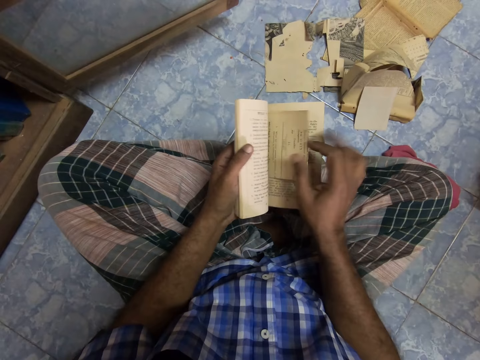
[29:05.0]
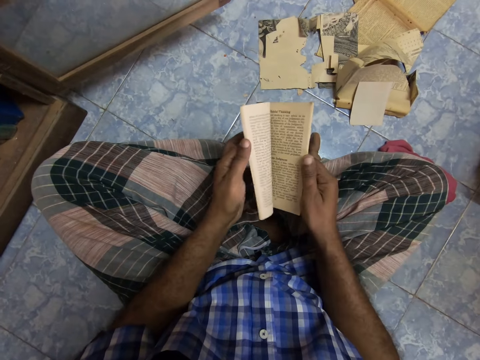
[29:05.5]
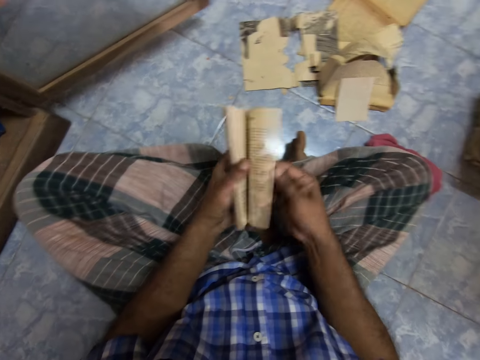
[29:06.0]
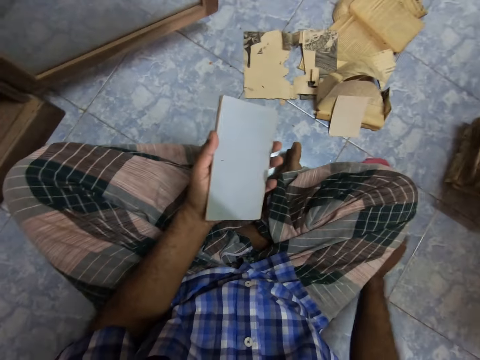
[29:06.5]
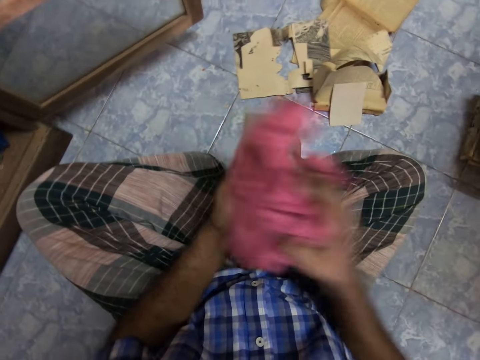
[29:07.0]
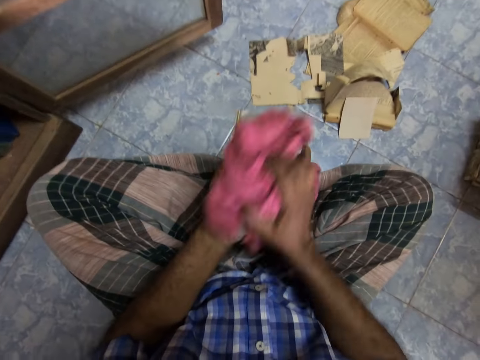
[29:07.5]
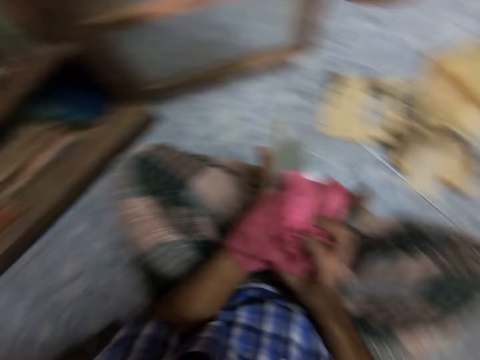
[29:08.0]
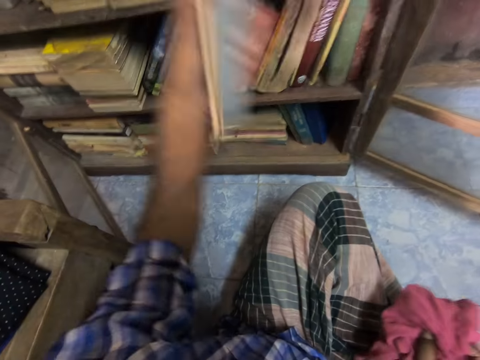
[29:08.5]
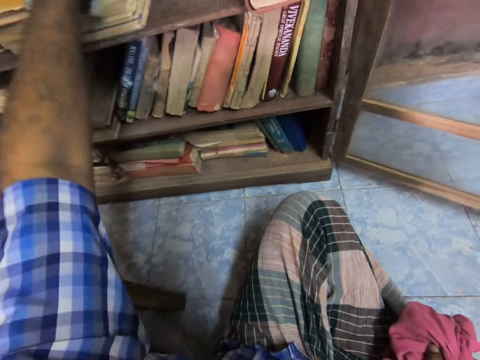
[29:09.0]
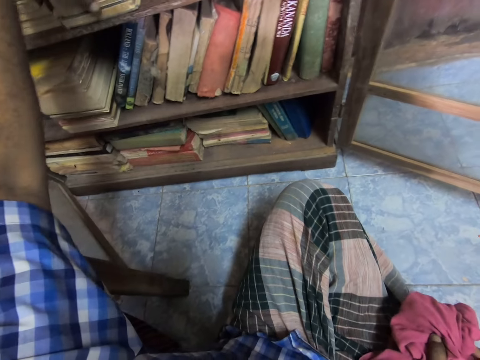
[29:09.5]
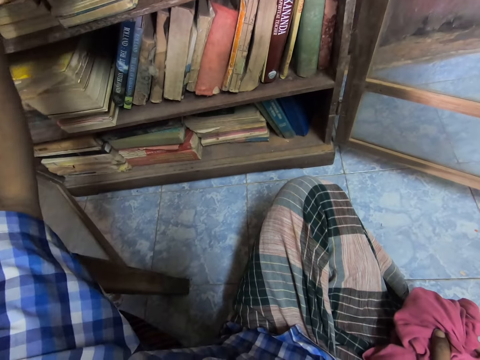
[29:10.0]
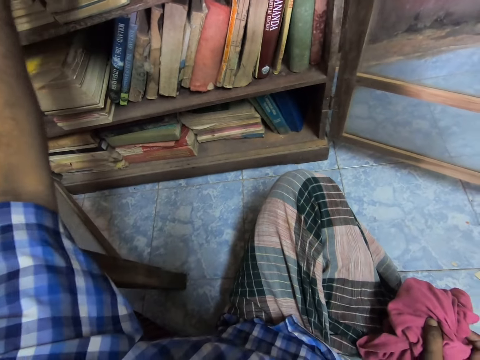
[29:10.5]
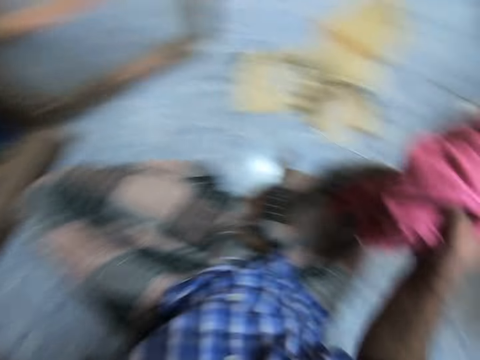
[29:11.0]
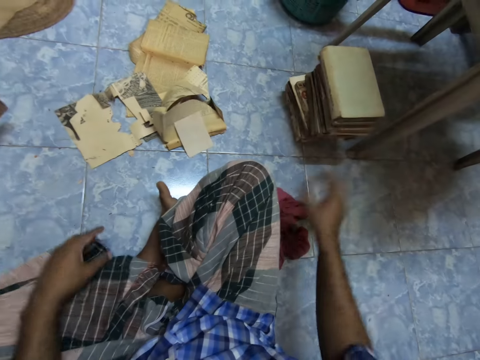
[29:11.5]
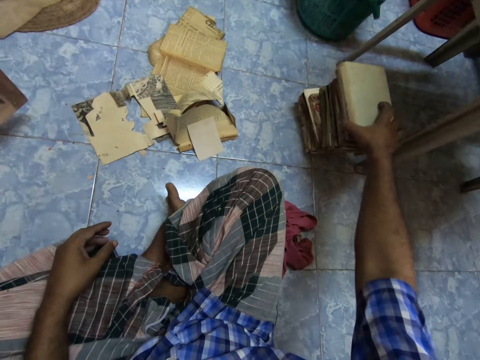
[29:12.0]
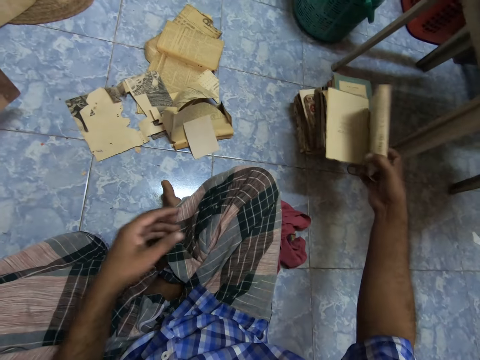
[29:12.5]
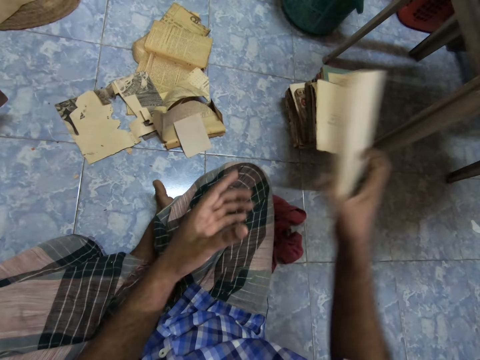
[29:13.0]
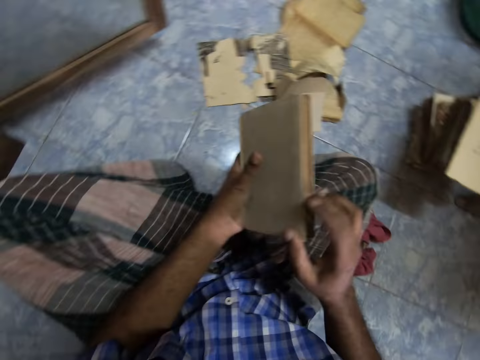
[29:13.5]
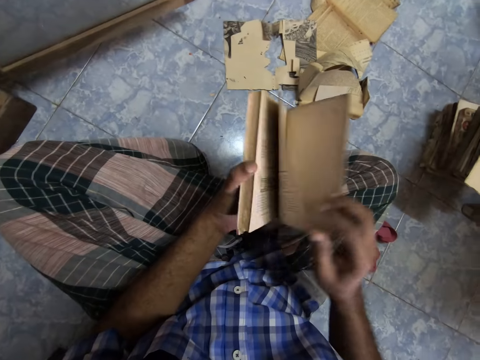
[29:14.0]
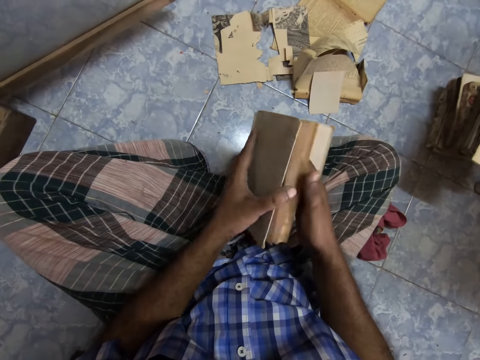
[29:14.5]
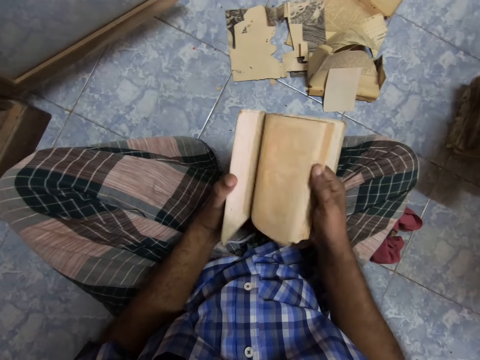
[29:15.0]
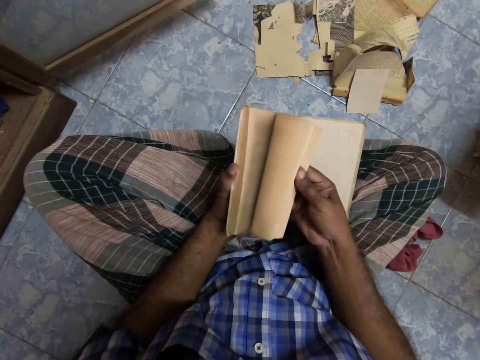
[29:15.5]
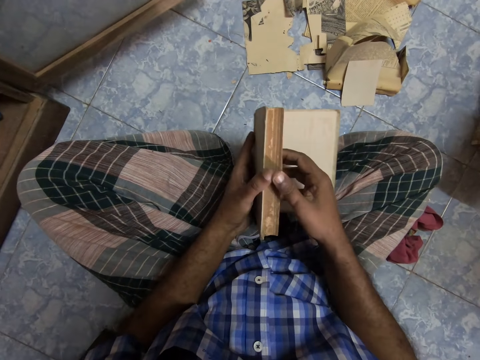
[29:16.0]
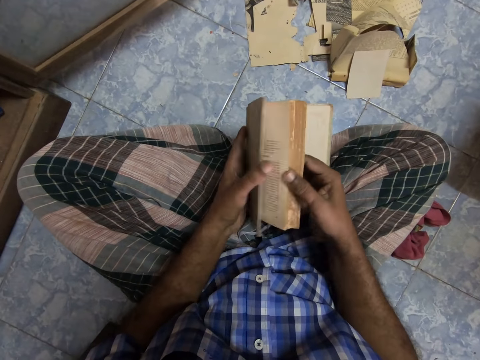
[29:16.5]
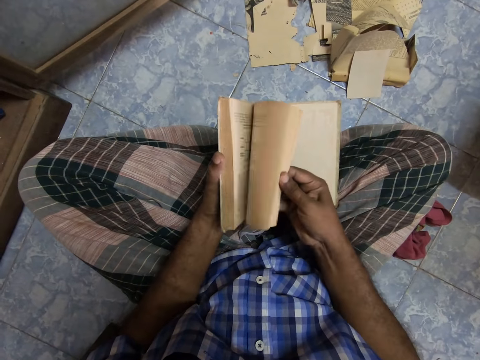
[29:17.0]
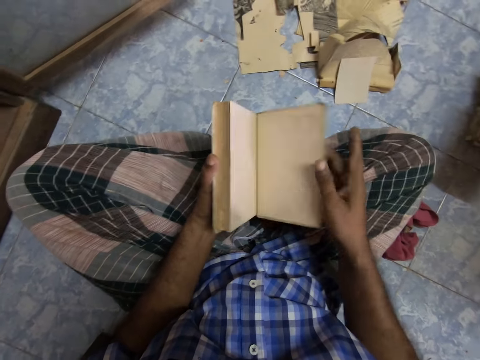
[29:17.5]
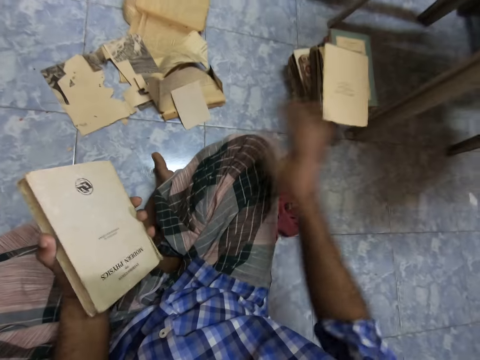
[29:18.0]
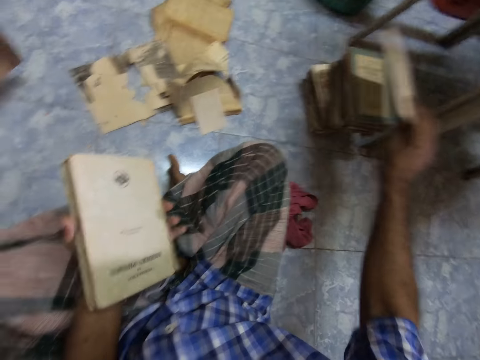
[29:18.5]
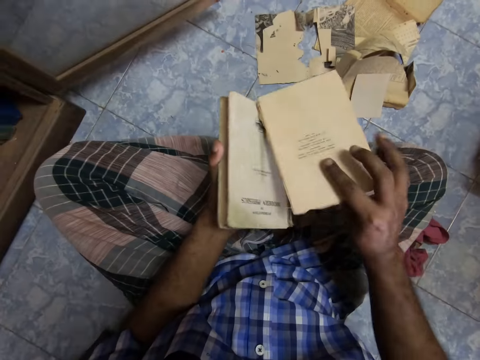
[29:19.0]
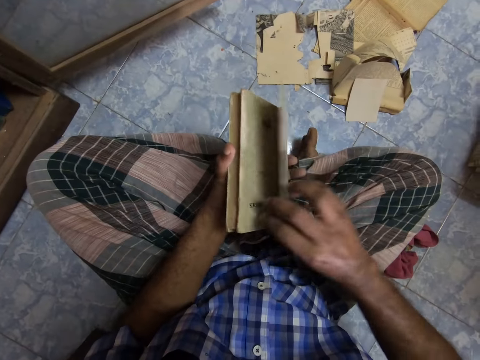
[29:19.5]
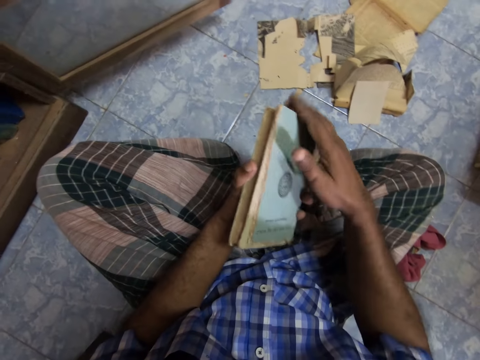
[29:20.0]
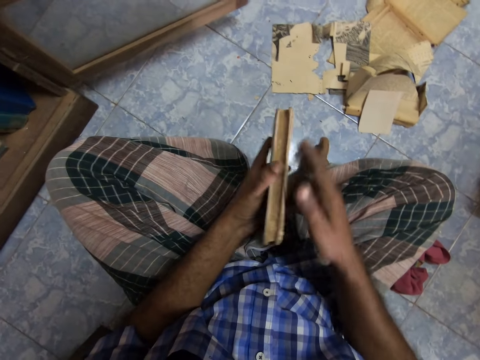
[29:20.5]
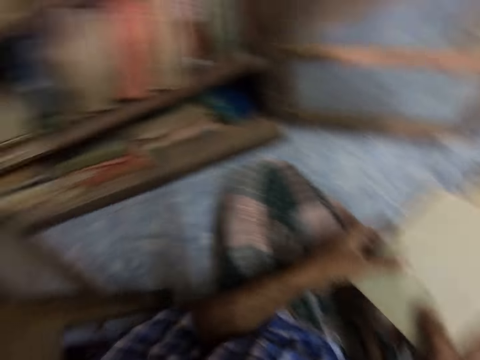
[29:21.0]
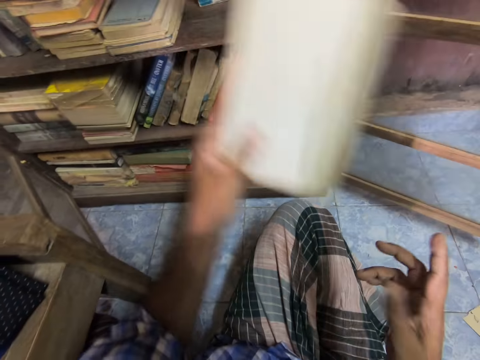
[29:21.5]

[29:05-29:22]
The camera wearer turns the paper and puts the paper in the book. They open the pages, pick up the rag, and wipe the book. They put the book on the shelf and place the rag on the floor. They pick up another book, pass the book to the left hand, and open the pages. They pick up the cover of the book and pass the cover of the book to the left hand.

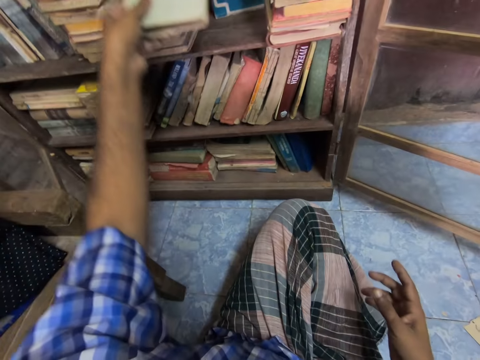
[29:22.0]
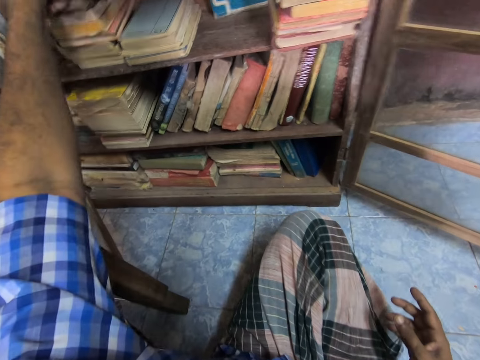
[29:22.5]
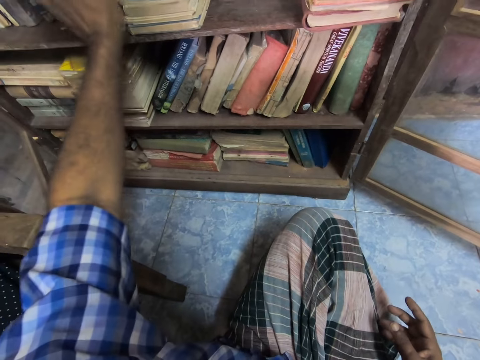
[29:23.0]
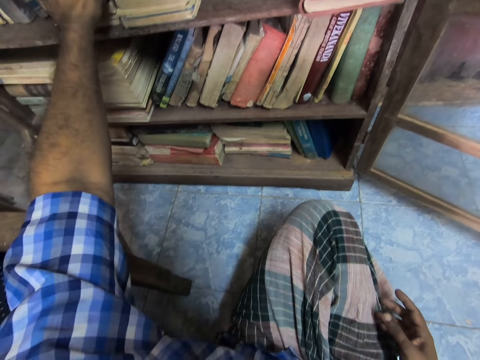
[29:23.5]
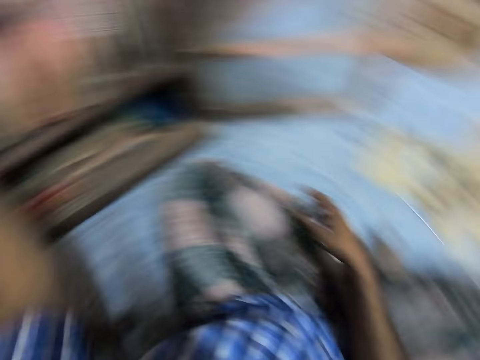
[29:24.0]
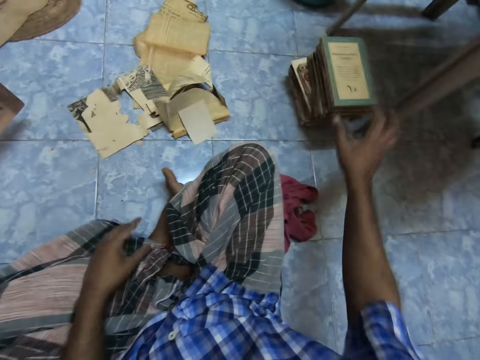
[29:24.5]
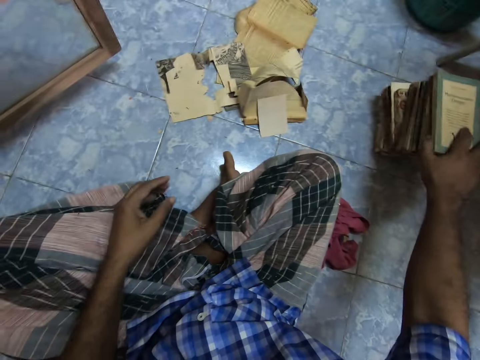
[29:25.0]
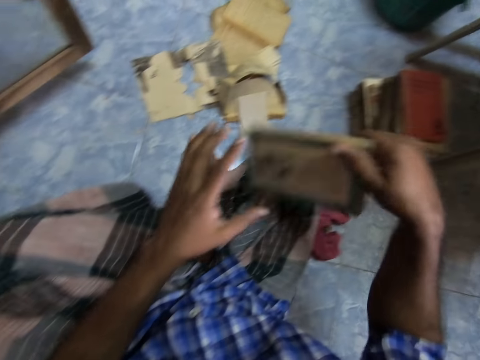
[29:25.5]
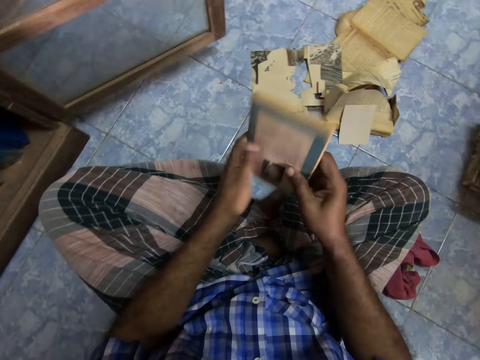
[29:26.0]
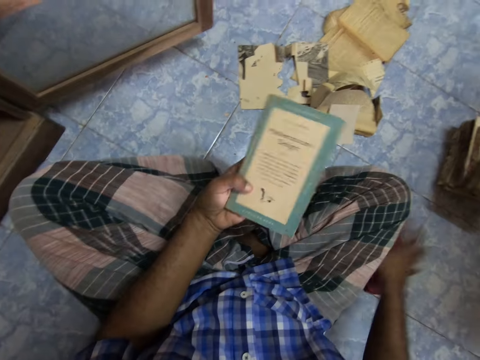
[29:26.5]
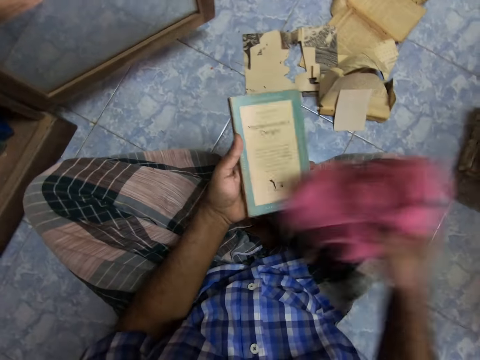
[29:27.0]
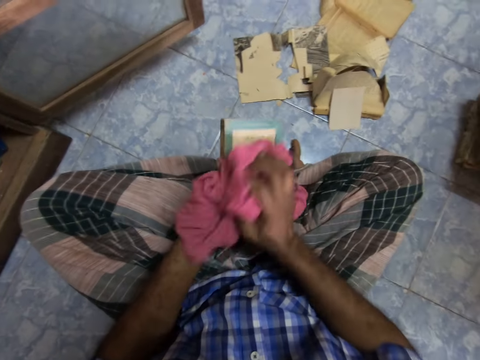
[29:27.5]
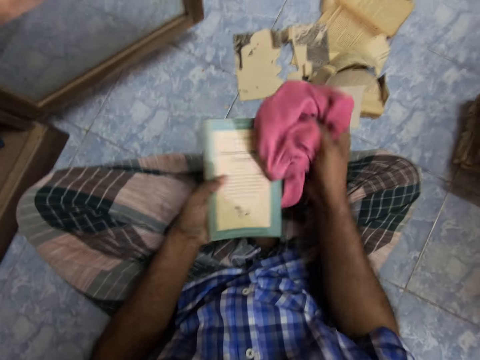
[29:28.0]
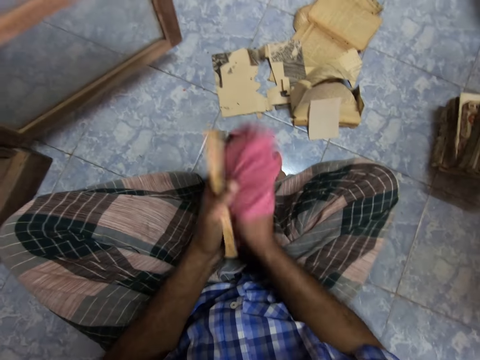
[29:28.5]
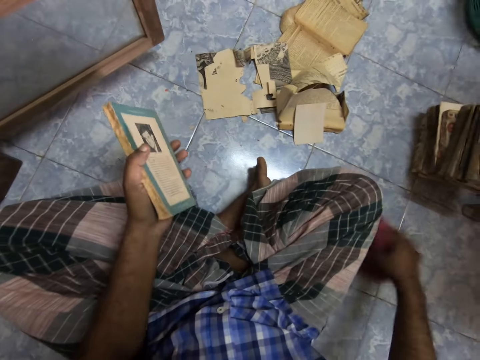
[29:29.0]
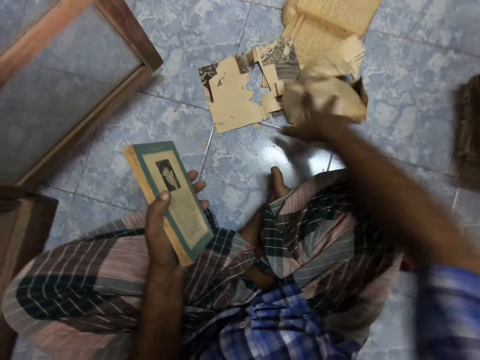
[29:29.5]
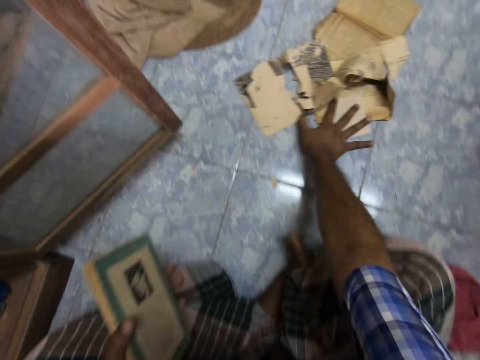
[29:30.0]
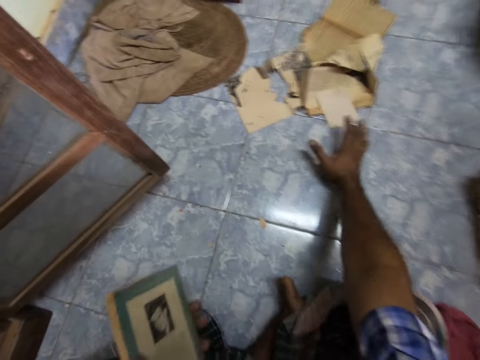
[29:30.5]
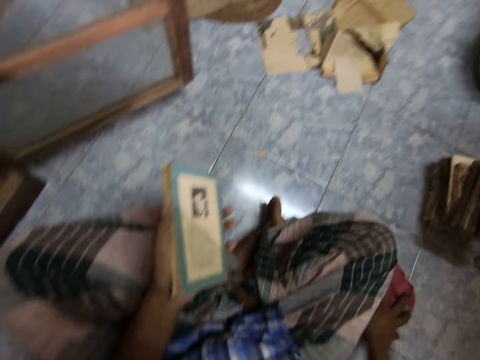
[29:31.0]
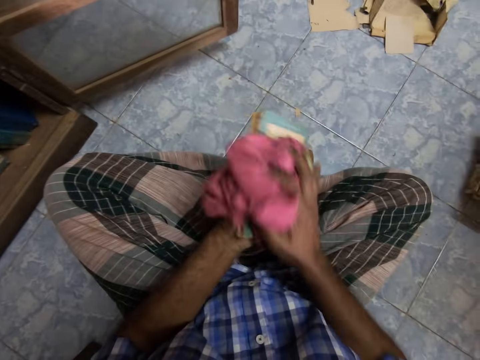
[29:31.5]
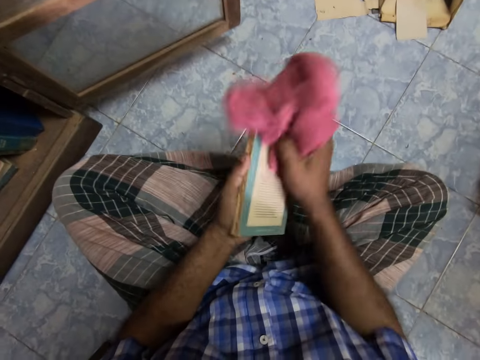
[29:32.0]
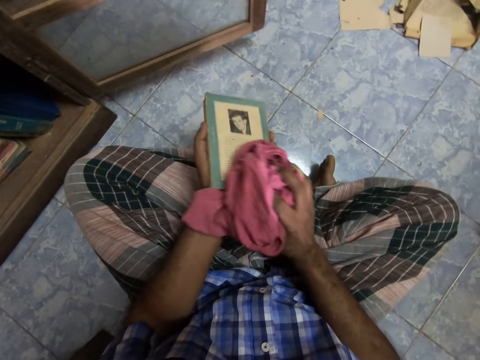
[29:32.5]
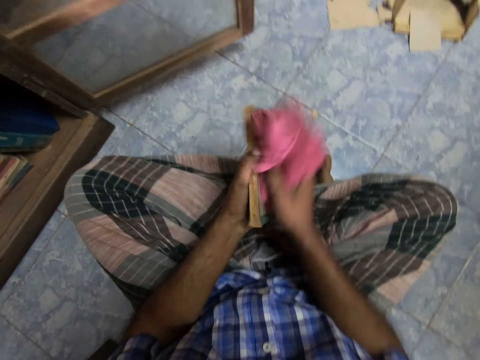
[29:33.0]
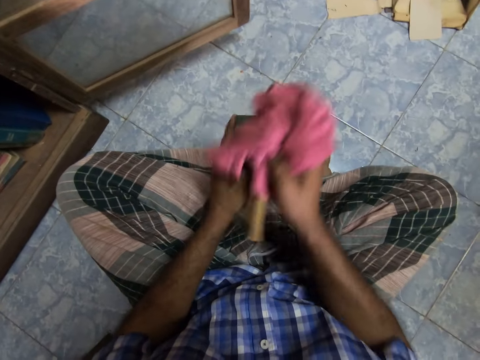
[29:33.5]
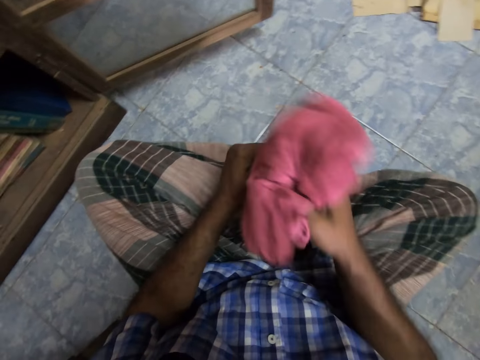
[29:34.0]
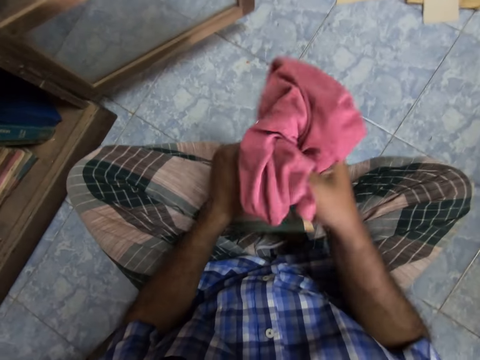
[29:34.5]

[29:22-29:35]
The camera wearer puts the book to the shelf. They pick up the book and pass the book to the left hand. They pick up the rag and wipe the book. They place the rag on the floor and push the papers on the floor. They pick up the rag and wipe the book.
